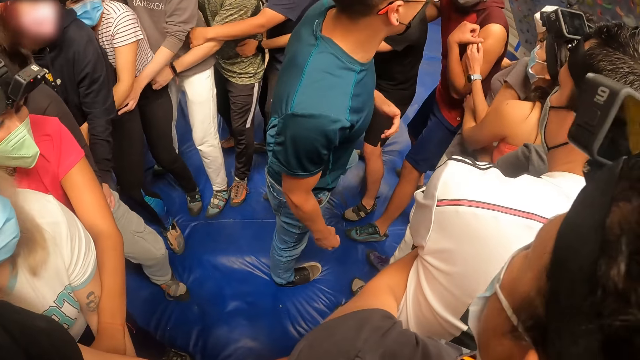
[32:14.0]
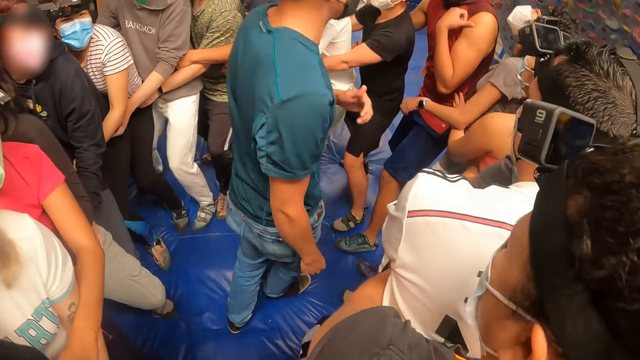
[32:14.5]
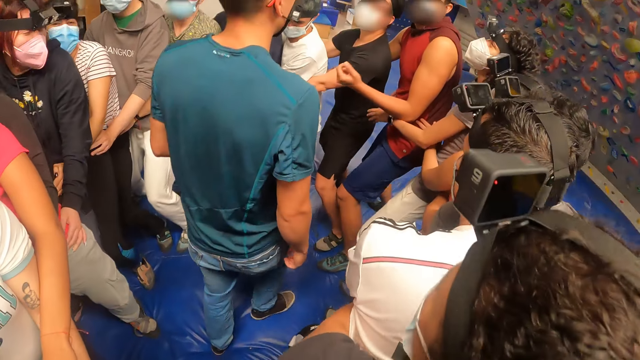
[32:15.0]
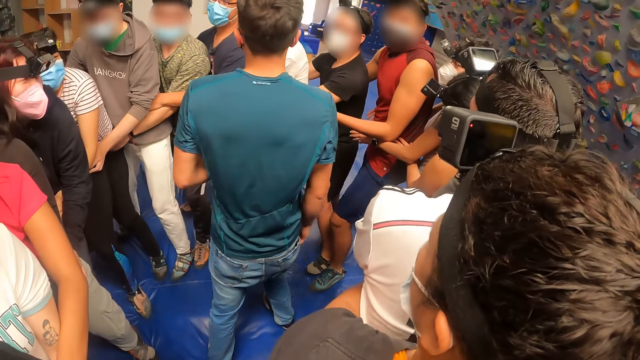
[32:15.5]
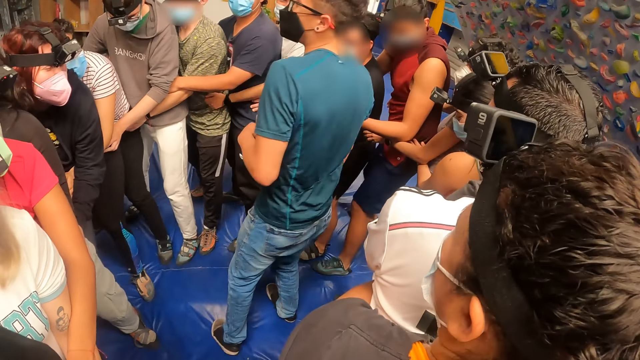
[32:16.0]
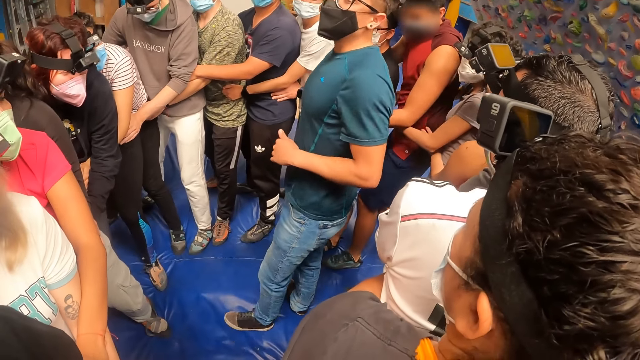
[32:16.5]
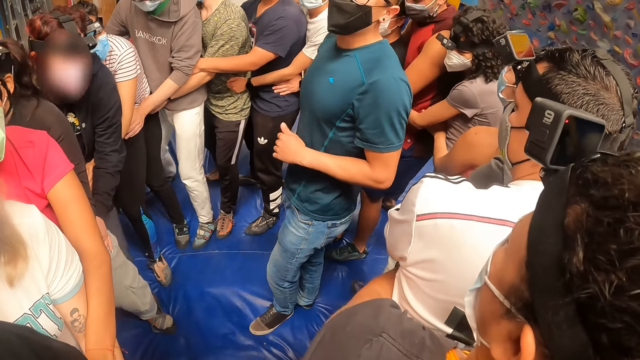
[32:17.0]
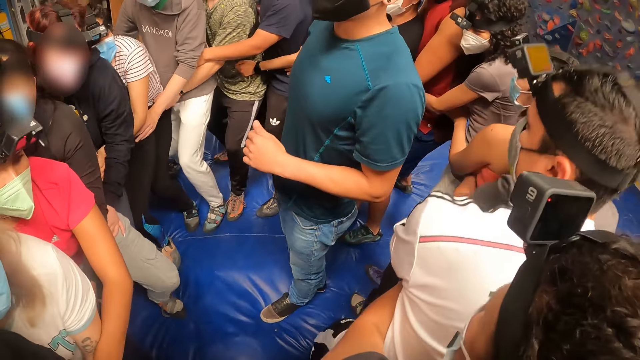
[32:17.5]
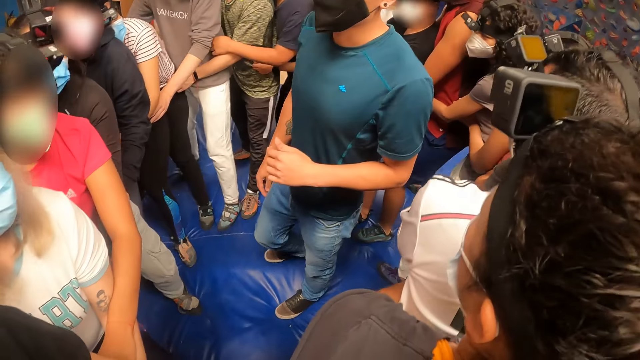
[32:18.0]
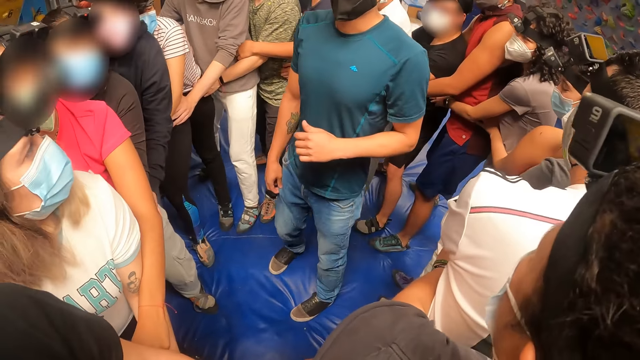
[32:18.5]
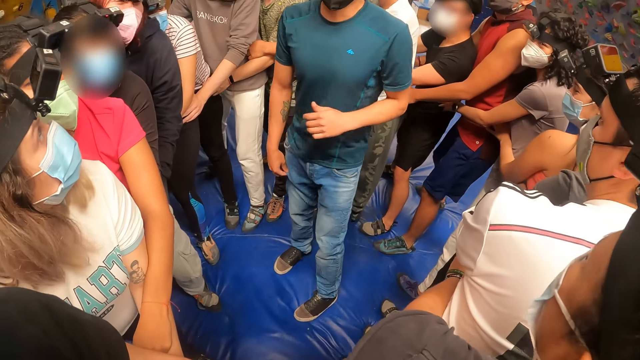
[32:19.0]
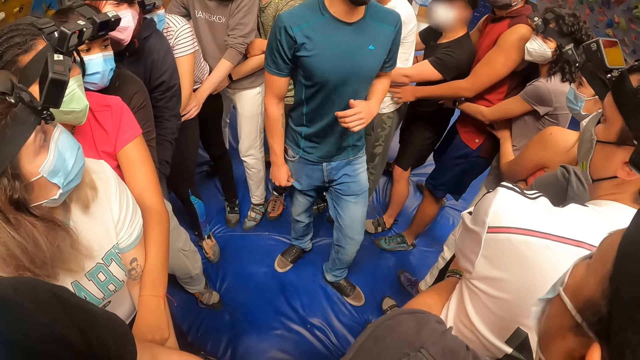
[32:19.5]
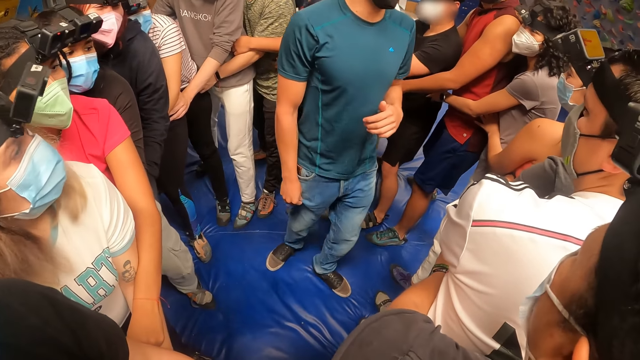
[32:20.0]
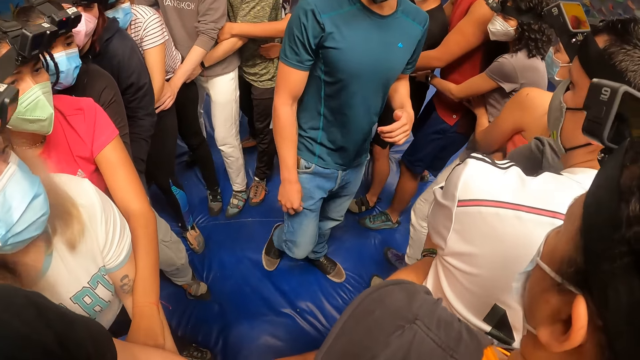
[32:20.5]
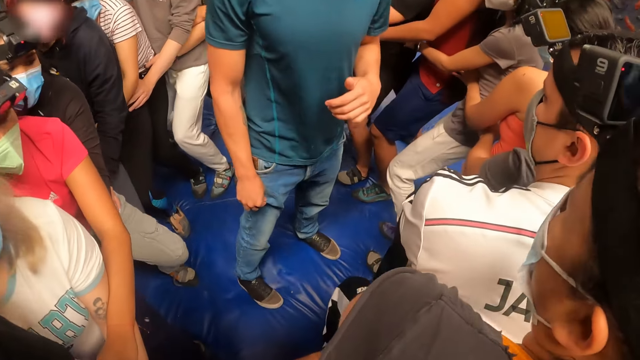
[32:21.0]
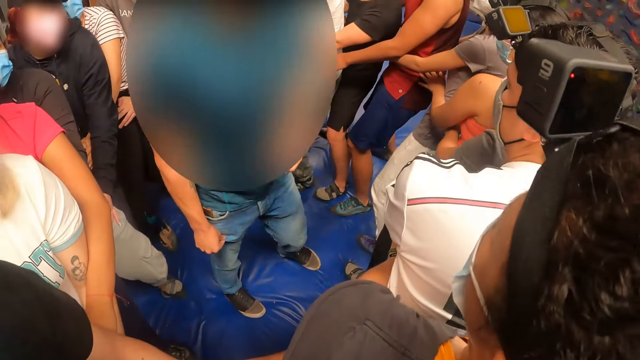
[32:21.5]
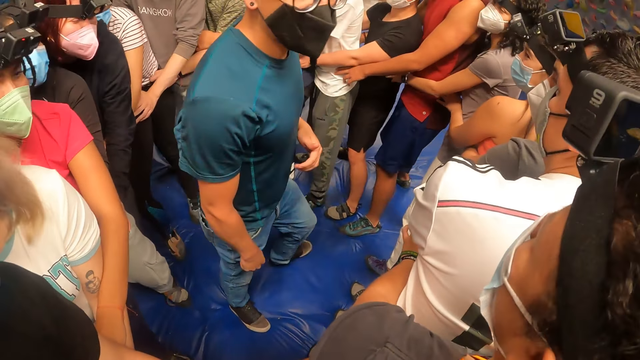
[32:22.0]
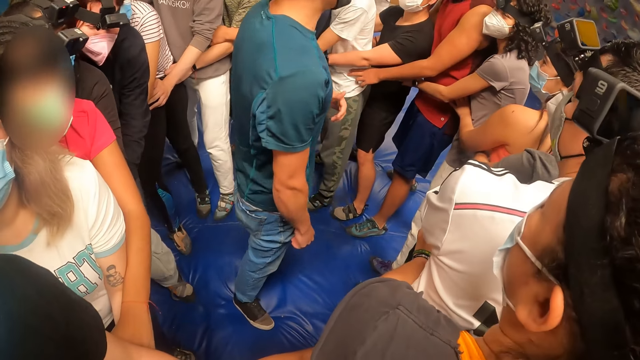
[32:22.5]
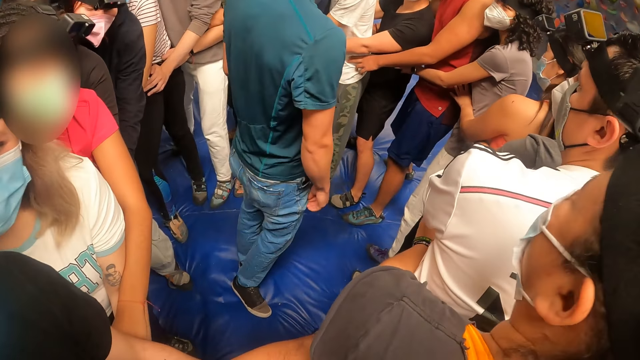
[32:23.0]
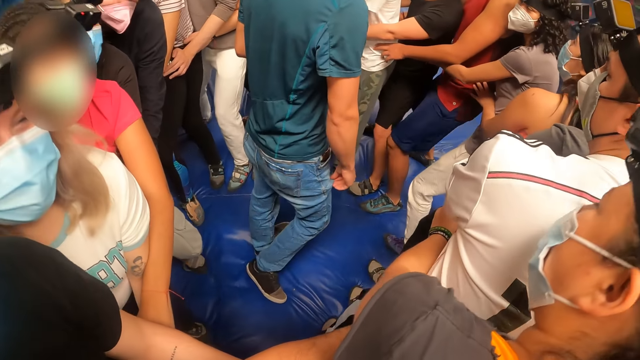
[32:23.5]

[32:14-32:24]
The camera wearer looks at a man. The man looks around. The camera wearer bends down with the team.

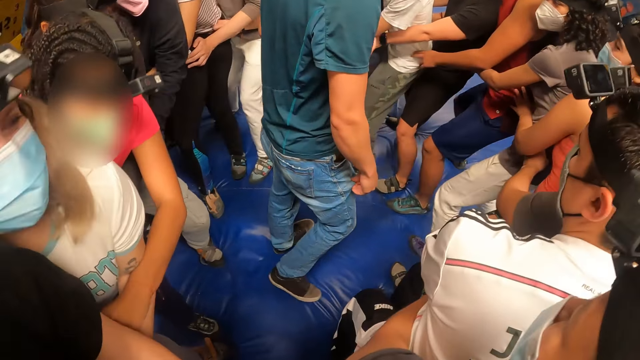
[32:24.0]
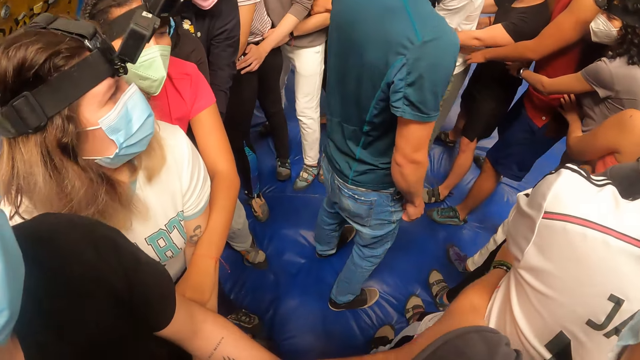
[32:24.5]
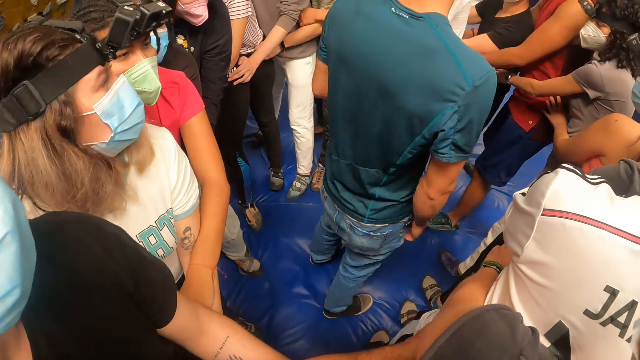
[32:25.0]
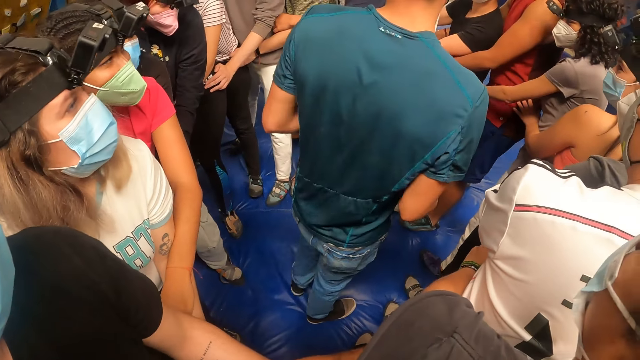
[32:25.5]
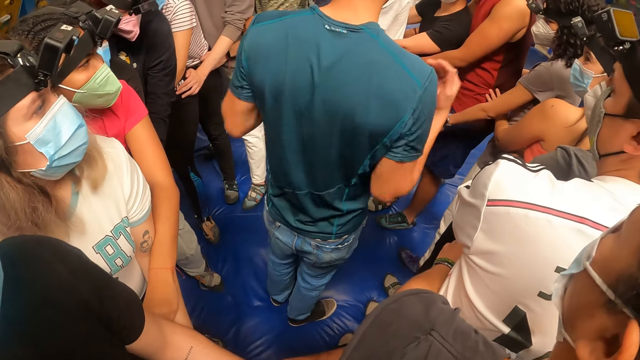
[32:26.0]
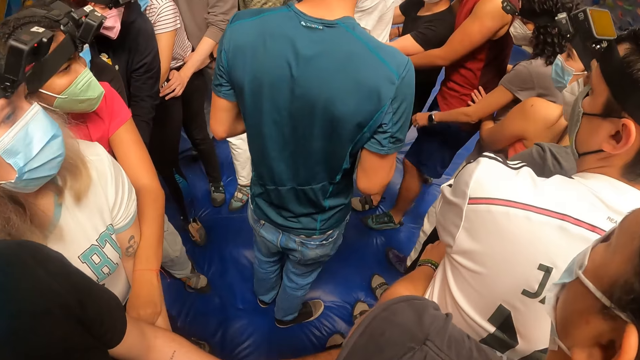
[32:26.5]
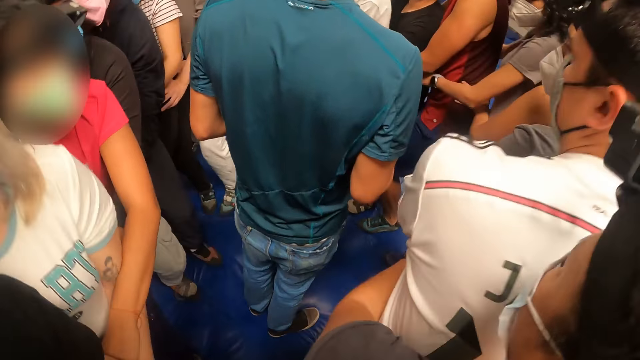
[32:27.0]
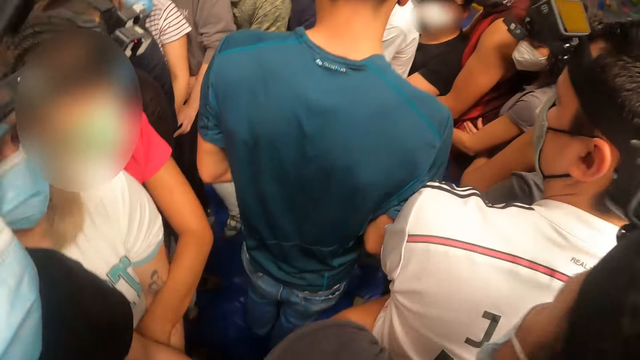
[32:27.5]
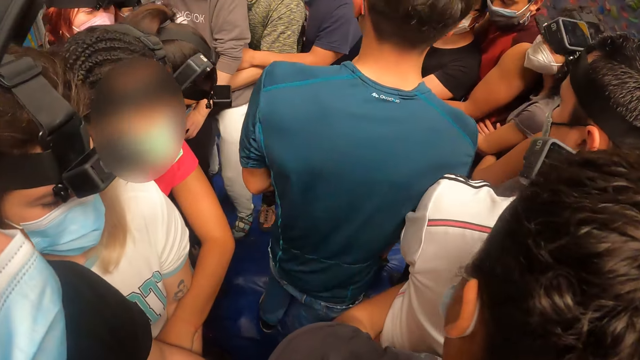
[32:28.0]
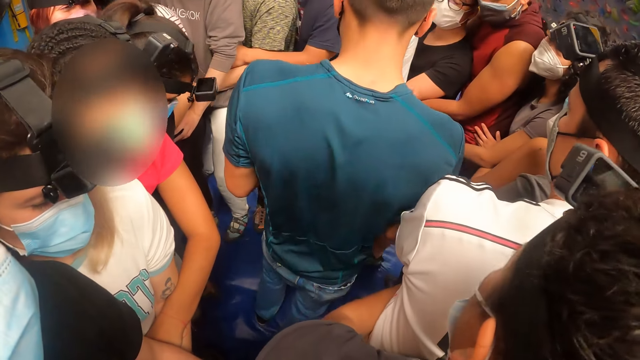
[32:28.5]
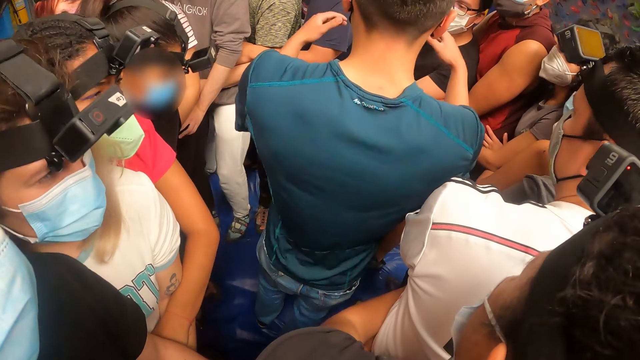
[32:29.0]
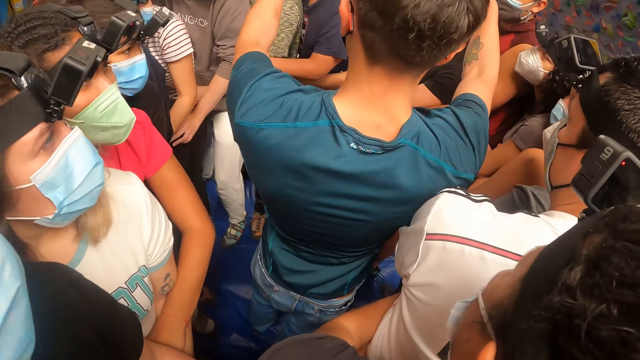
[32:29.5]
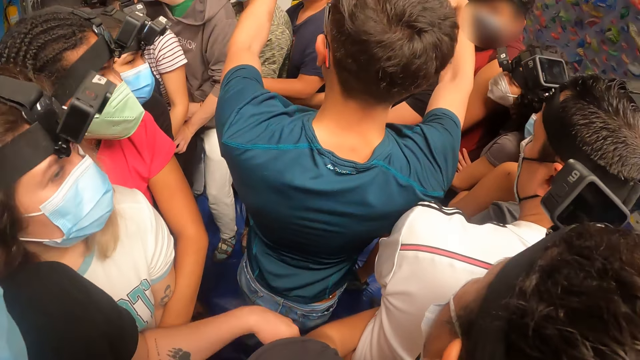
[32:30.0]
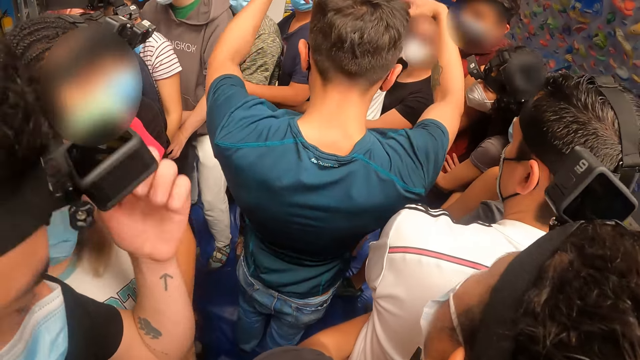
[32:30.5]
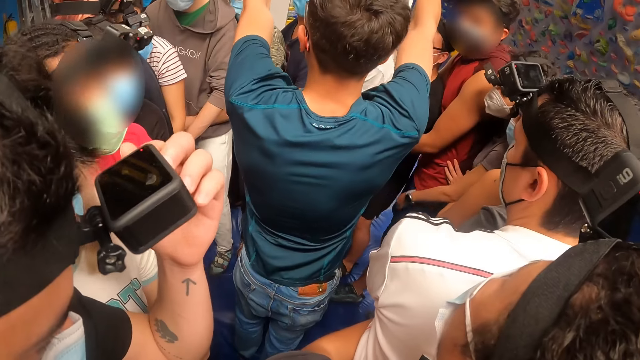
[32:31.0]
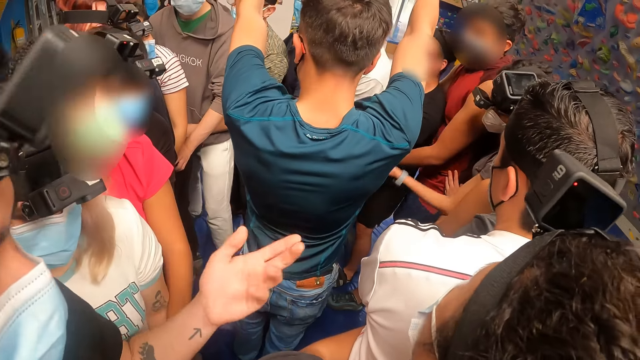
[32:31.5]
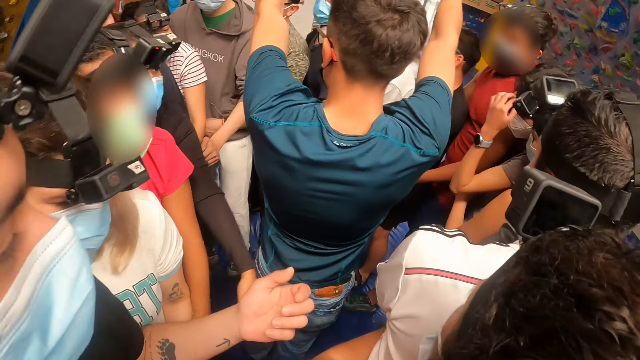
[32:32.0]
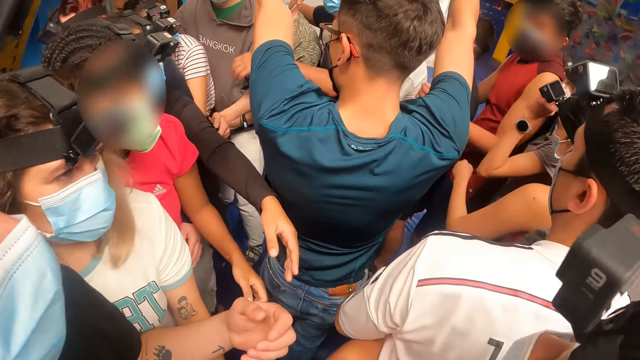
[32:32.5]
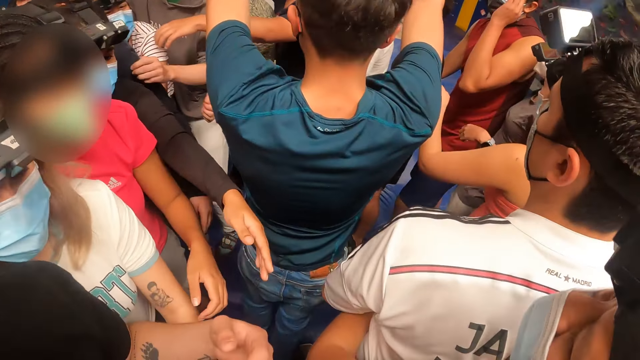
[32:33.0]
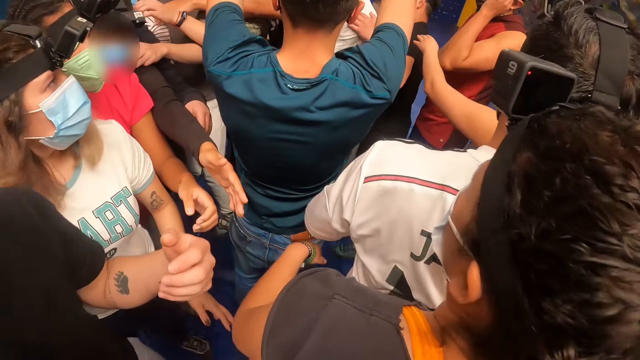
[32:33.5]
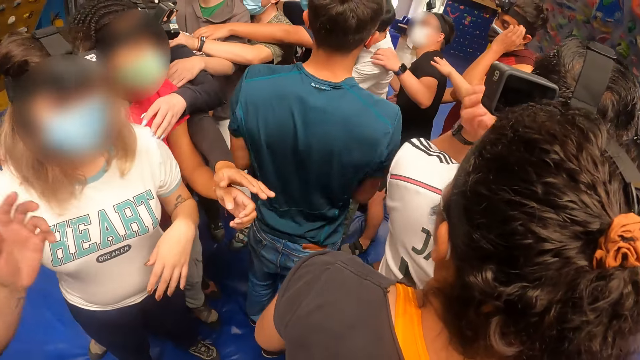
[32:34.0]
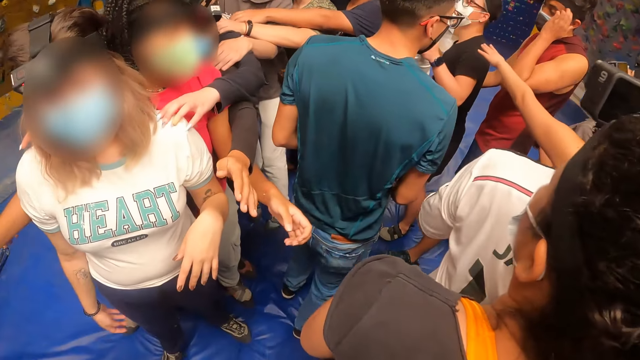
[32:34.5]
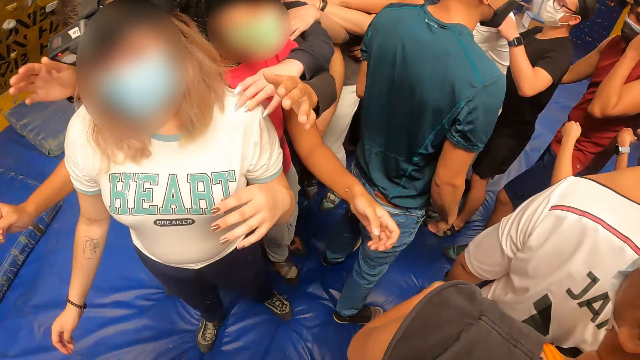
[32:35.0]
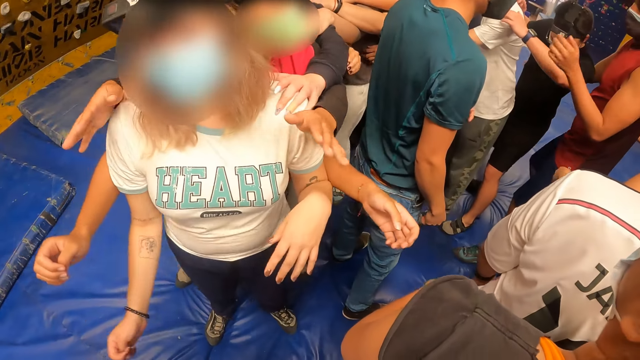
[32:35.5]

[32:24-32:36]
A man converses with the team. The camera wearer looks at a woman. The man converses with the team. The men jump. The man converses with the team. The camera wearer looks at the team.
